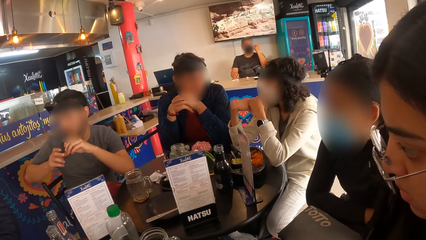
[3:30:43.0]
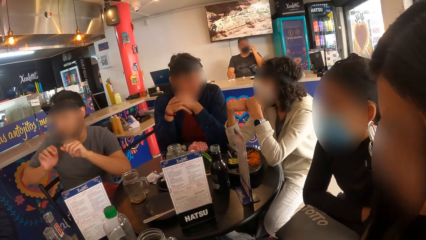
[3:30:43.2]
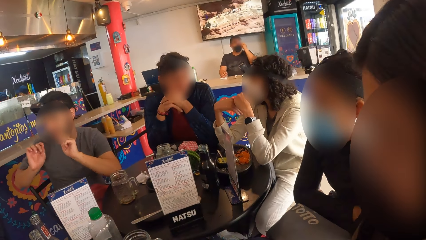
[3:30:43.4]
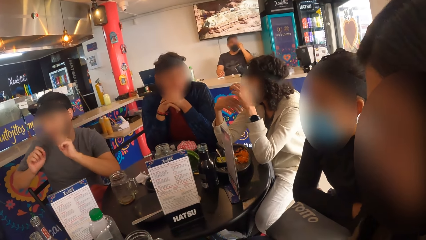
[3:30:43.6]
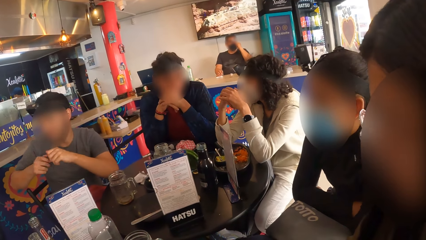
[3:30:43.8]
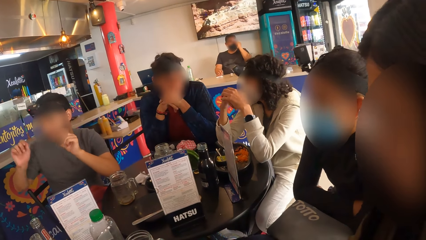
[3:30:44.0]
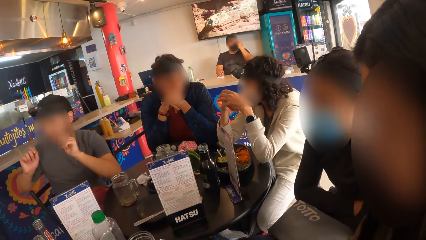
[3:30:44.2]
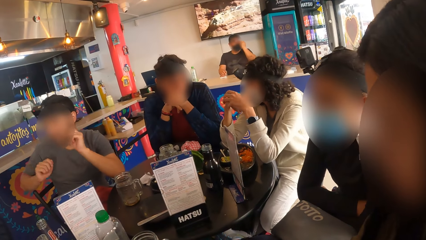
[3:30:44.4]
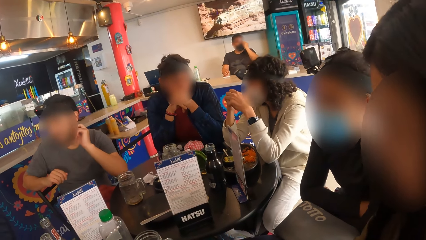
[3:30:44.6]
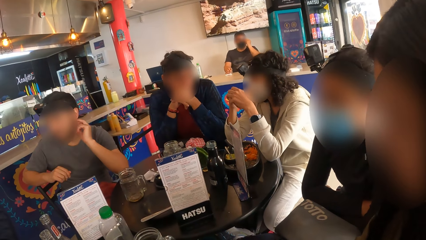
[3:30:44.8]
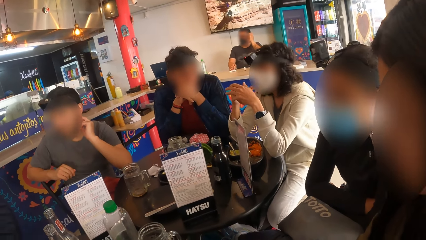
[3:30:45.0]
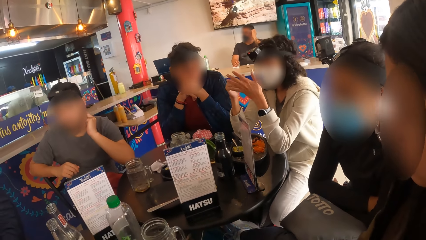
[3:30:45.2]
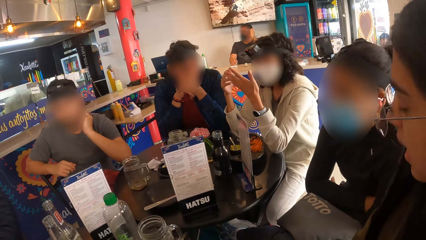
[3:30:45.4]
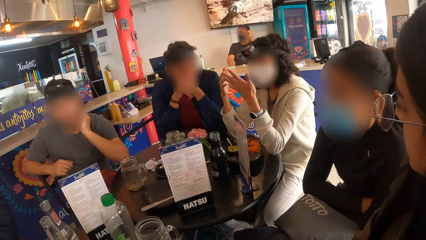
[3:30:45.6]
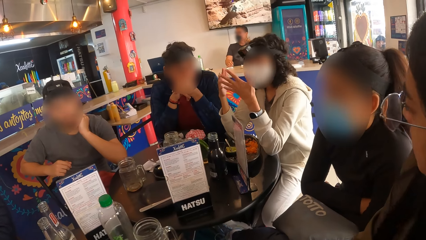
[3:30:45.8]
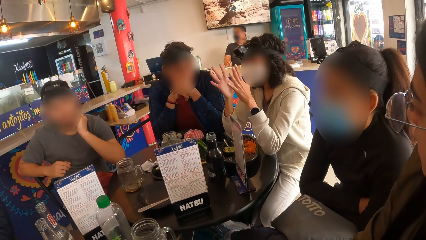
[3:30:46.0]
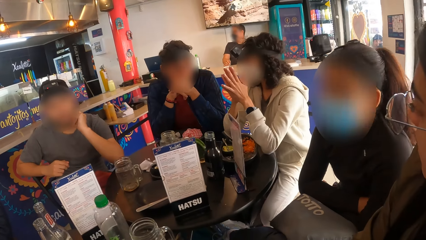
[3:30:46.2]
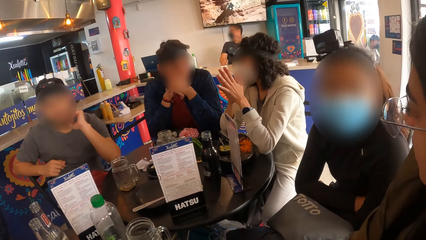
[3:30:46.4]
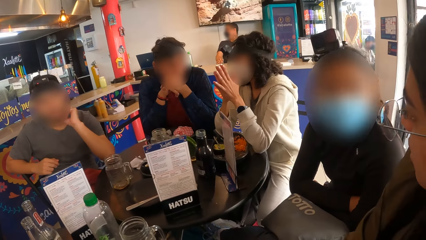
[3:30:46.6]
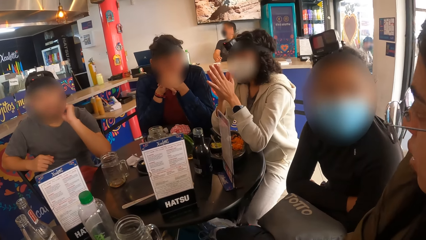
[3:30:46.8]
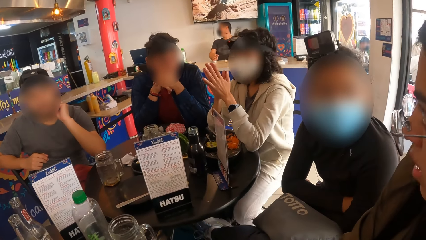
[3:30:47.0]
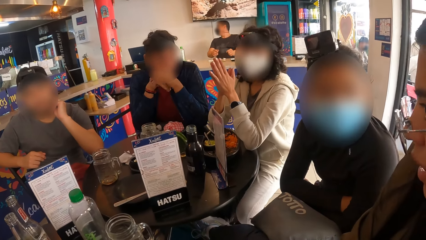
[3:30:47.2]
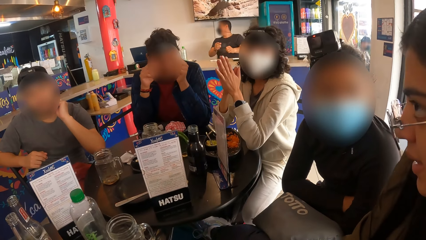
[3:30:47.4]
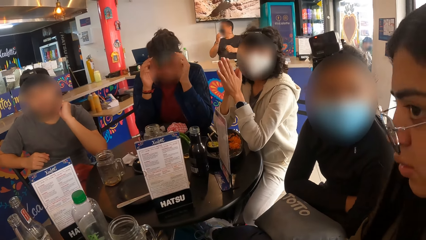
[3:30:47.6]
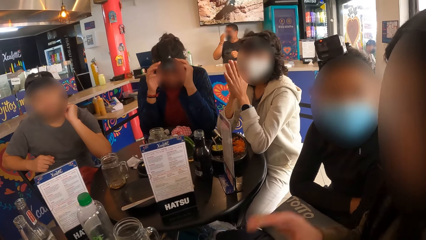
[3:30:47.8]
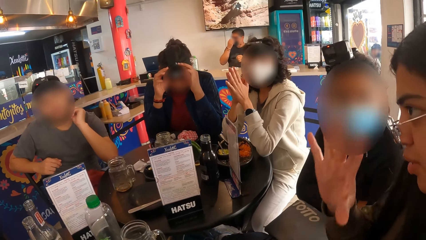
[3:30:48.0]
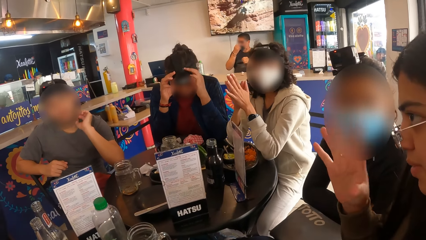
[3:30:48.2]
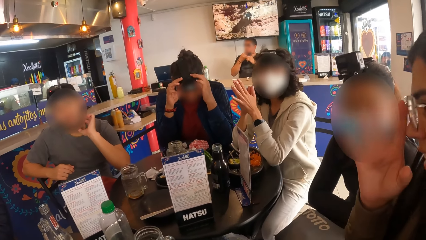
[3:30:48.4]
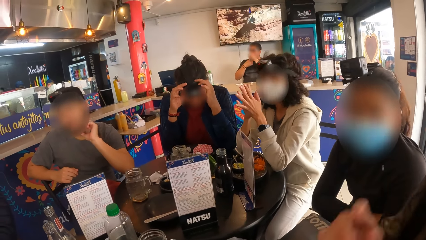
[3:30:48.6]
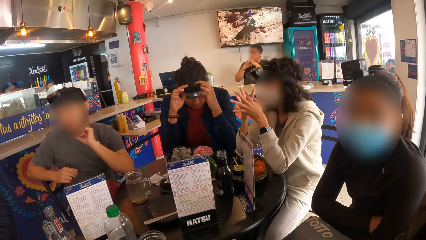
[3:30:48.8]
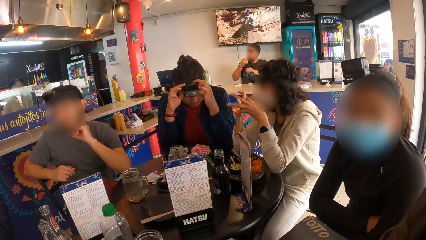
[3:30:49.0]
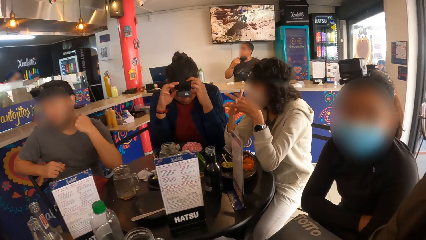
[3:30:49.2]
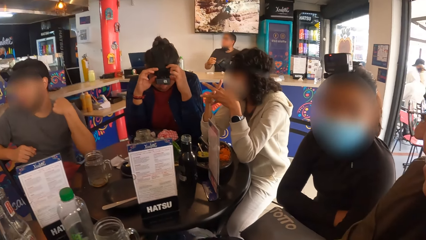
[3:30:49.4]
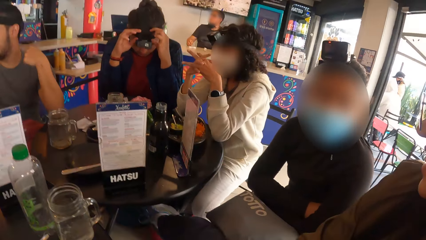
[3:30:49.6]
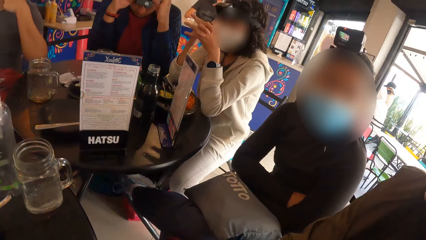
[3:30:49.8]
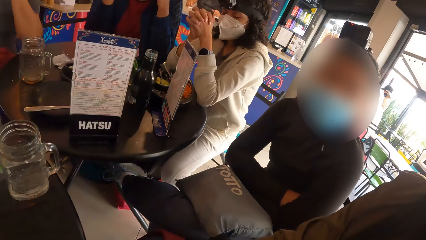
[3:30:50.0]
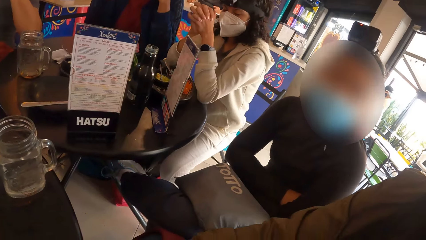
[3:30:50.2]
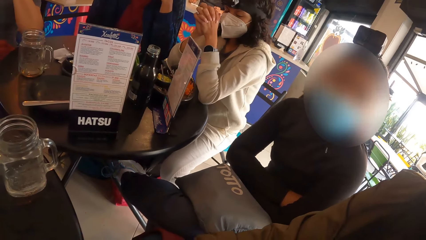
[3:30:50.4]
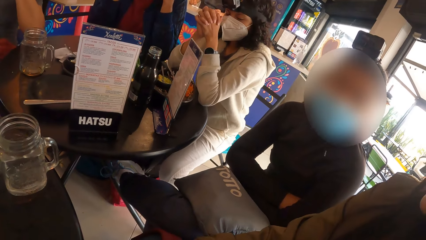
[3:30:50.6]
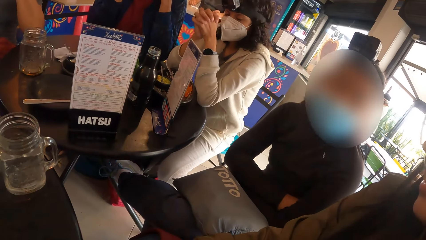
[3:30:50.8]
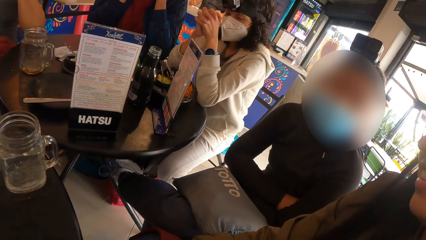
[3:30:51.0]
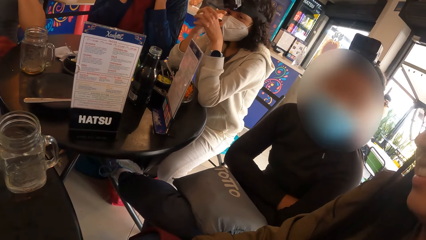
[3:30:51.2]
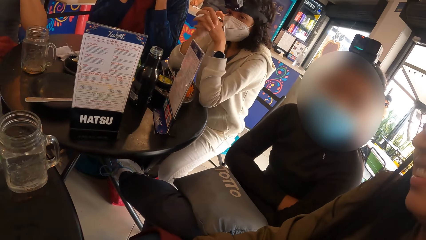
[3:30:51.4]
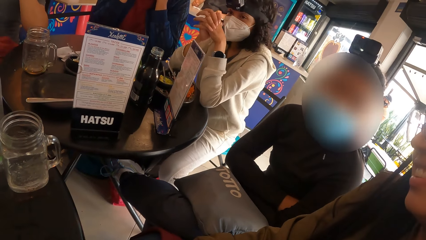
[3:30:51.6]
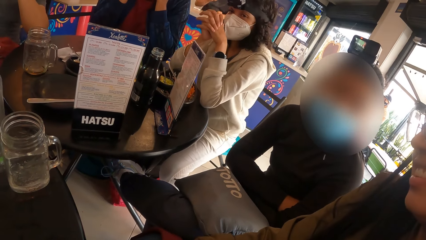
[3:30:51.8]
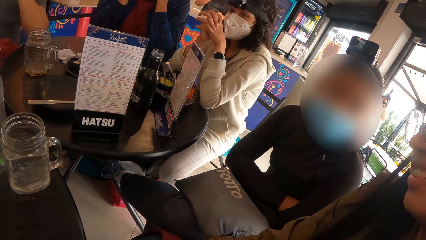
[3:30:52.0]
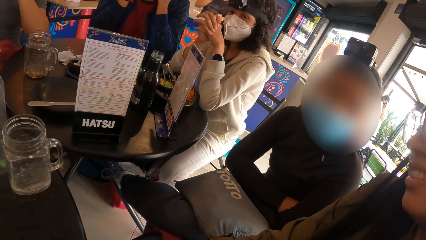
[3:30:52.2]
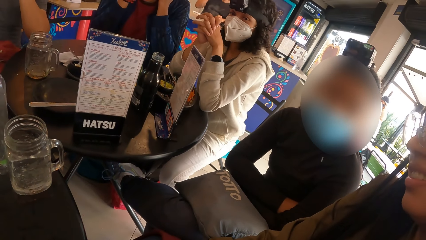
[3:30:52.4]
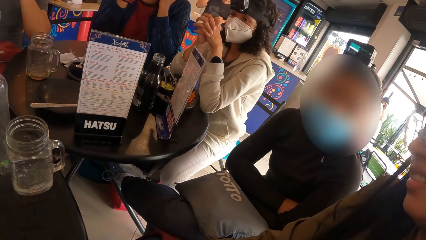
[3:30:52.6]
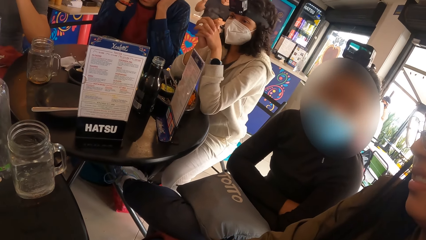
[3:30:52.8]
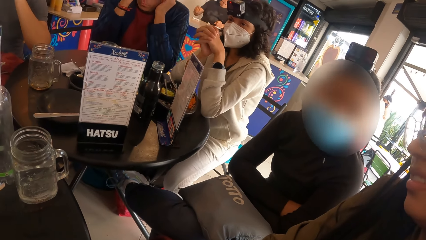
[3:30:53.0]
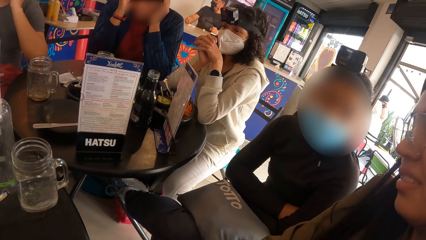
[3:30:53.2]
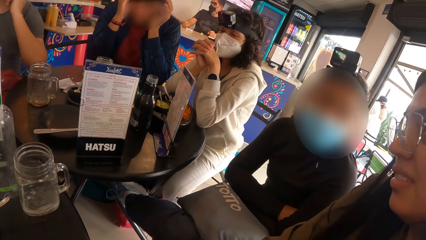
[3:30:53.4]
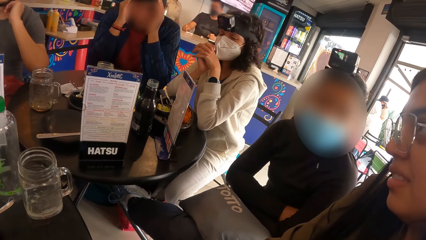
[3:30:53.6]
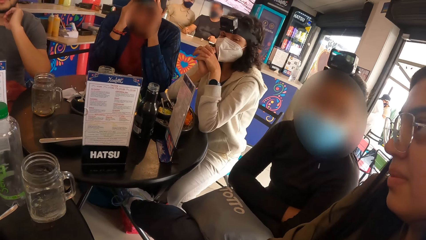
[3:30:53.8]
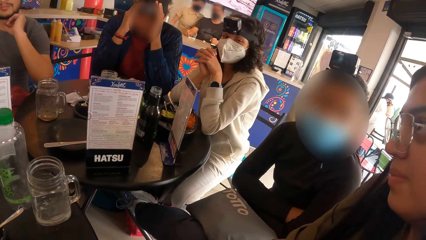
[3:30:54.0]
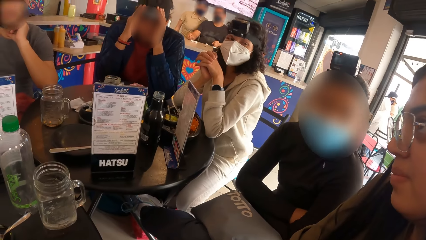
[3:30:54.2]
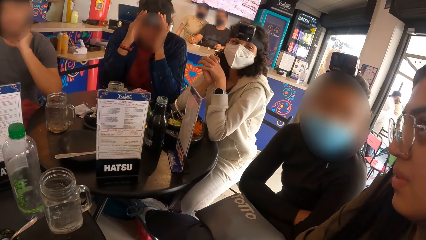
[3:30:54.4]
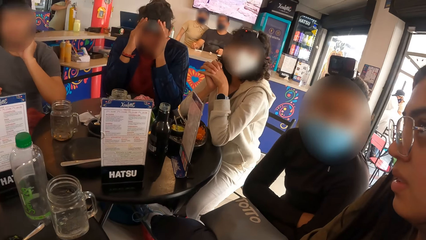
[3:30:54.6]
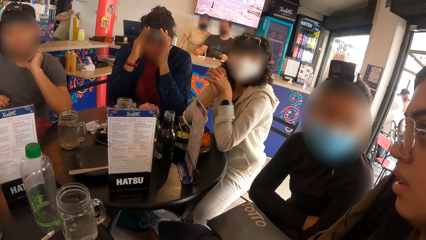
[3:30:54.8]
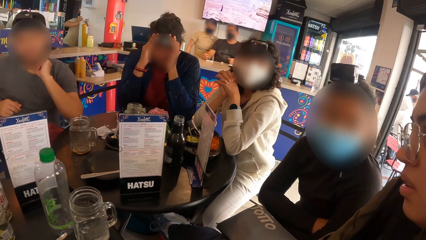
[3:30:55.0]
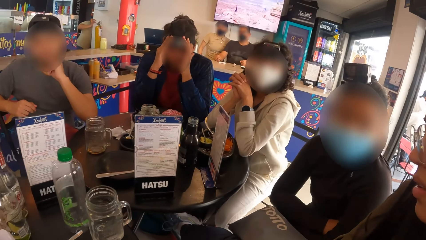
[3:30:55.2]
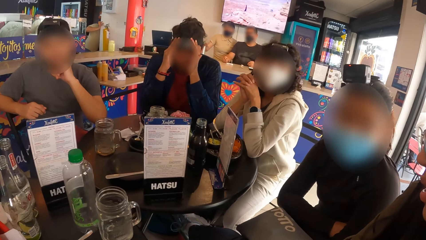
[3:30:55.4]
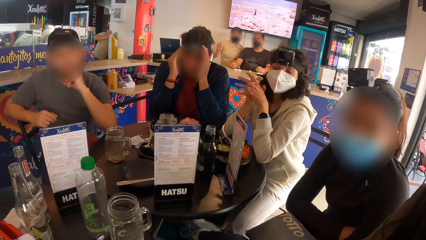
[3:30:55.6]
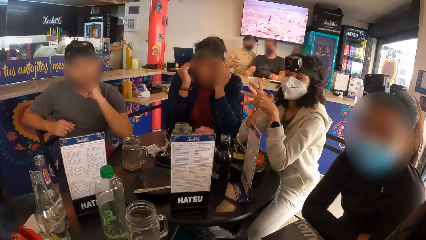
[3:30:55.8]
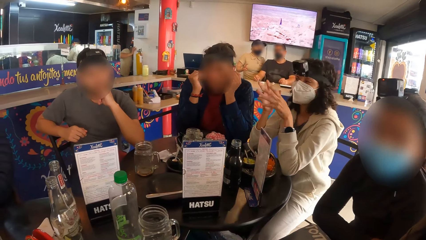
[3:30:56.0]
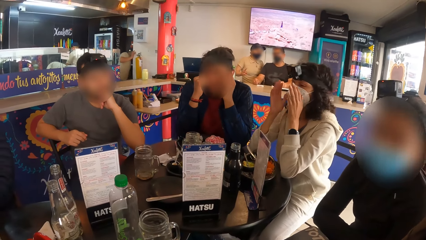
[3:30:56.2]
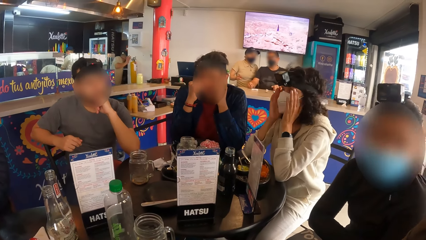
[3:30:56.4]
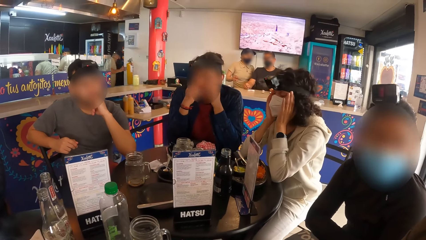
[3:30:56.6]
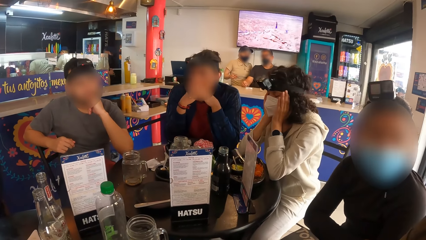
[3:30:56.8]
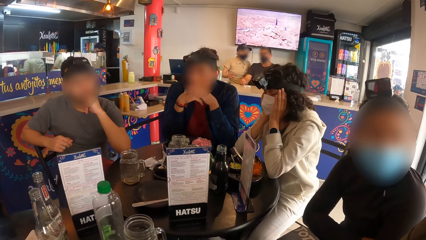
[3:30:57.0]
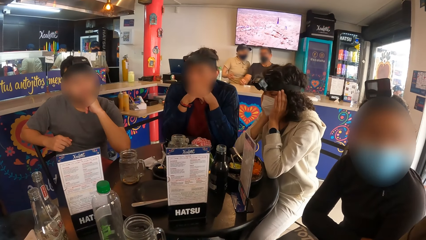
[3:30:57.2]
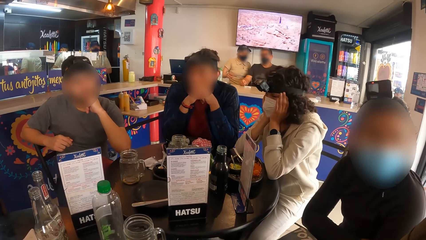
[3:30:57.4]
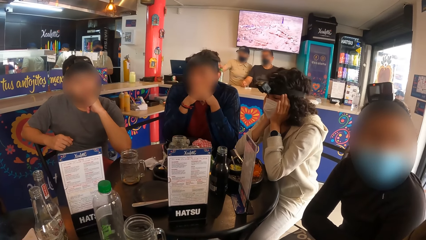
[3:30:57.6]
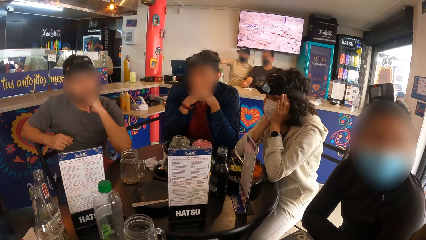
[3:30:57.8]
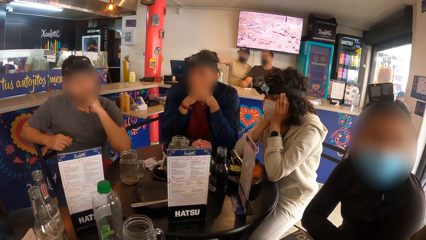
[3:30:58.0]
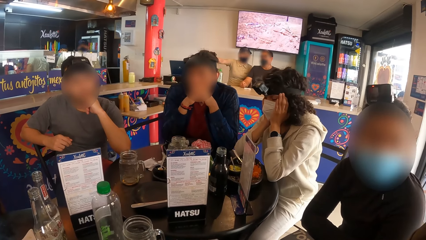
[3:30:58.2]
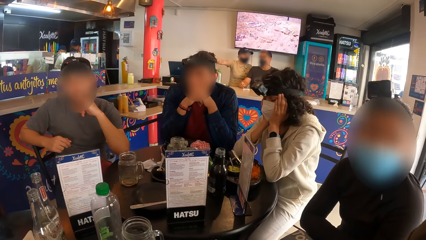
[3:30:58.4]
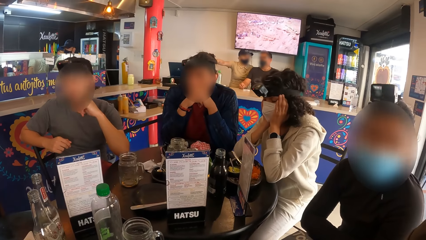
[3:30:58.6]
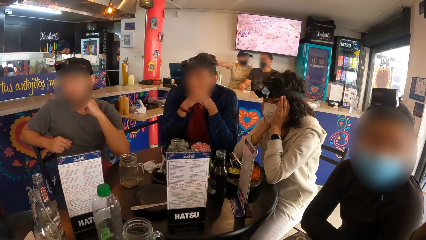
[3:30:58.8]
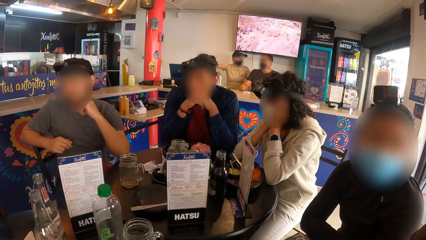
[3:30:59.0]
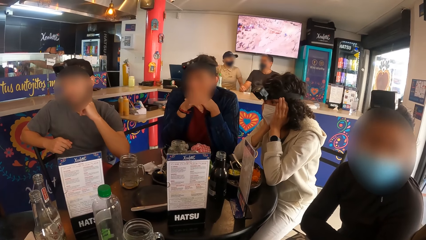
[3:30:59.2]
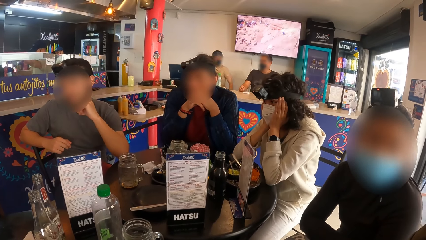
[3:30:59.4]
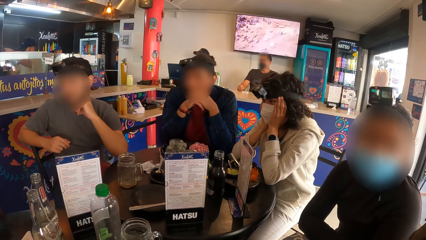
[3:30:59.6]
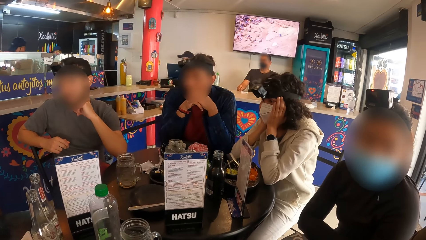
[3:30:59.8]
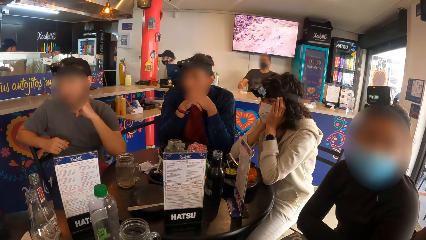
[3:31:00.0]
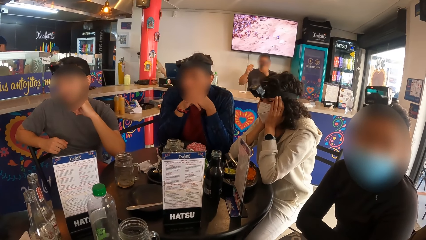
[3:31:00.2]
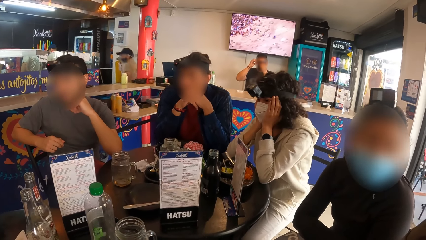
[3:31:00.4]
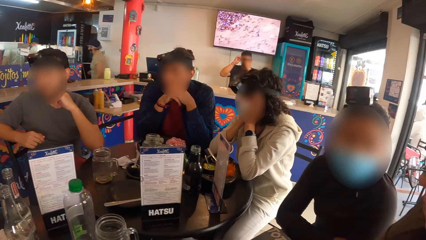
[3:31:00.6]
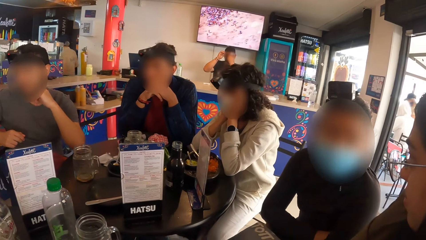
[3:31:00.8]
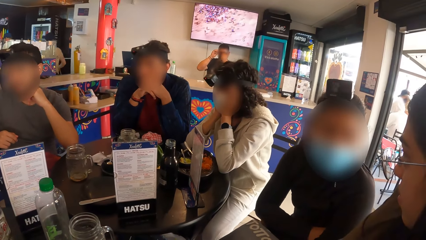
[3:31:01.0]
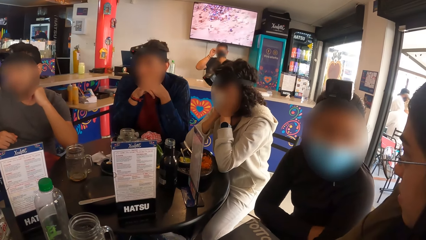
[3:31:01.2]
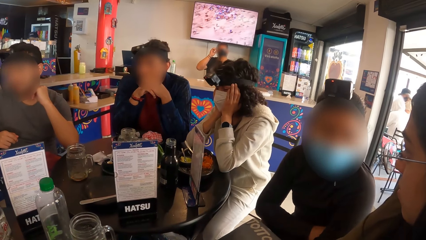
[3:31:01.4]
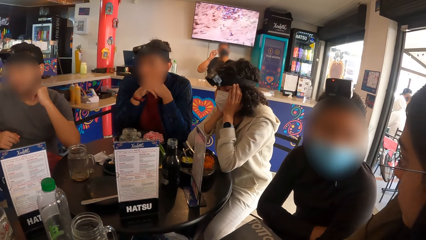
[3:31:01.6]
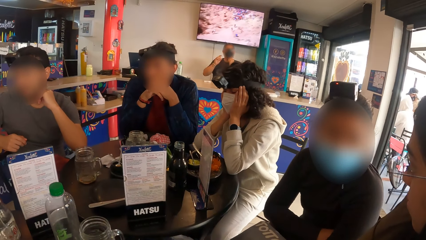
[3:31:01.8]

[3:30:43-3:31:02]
A woman interacts with a man. Another woman interacts with a third woman. The man adjusts a camera on his head with both hands. The camera wearer looks at the television.
